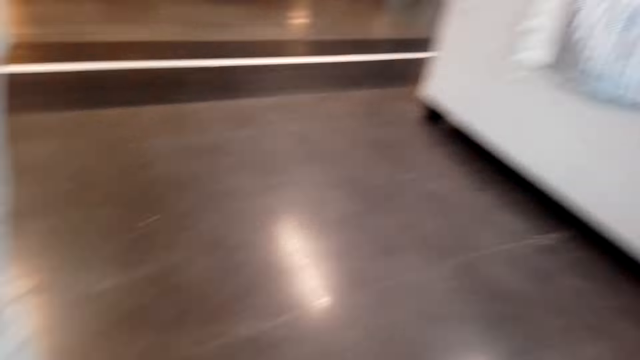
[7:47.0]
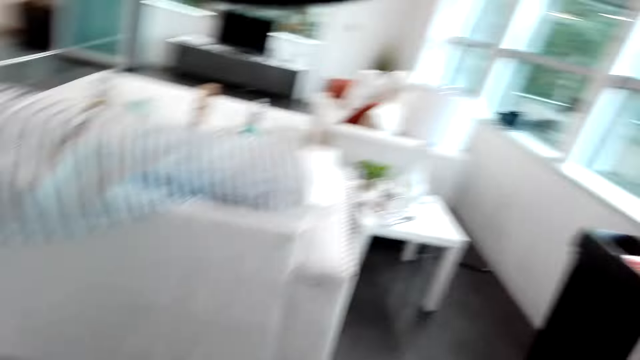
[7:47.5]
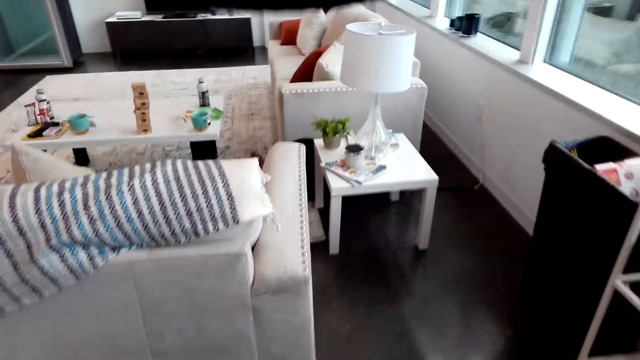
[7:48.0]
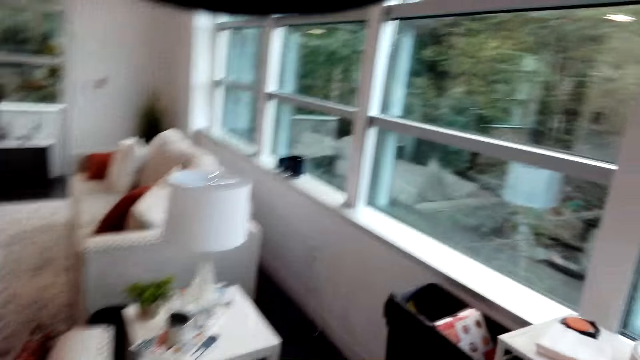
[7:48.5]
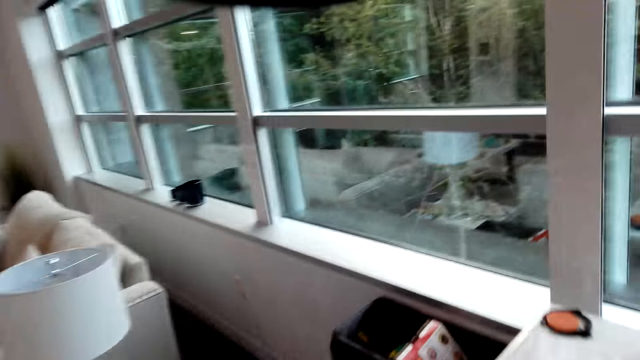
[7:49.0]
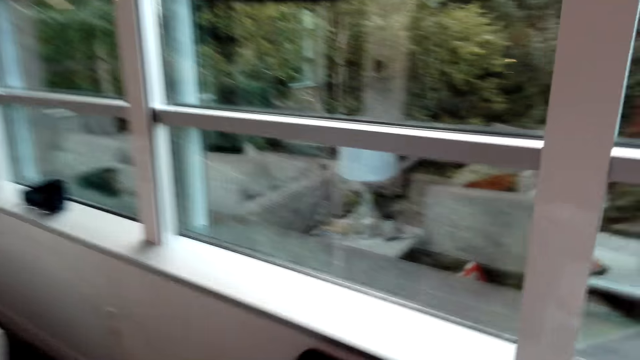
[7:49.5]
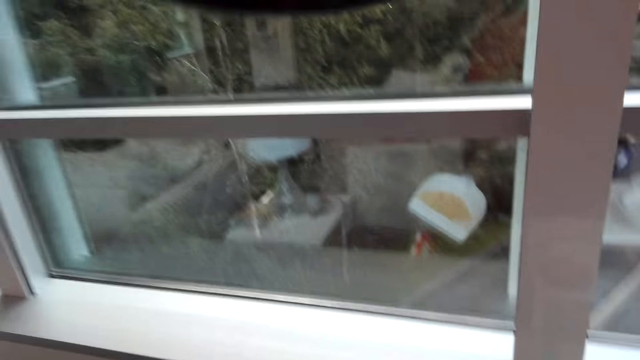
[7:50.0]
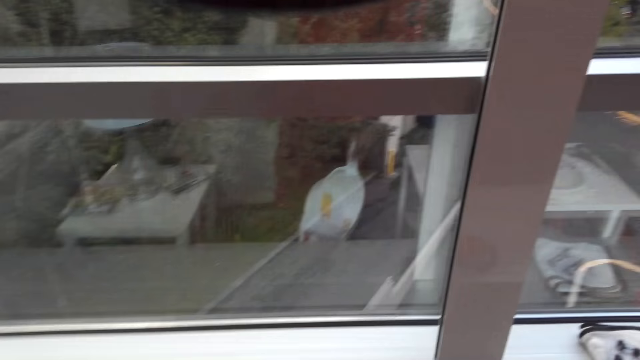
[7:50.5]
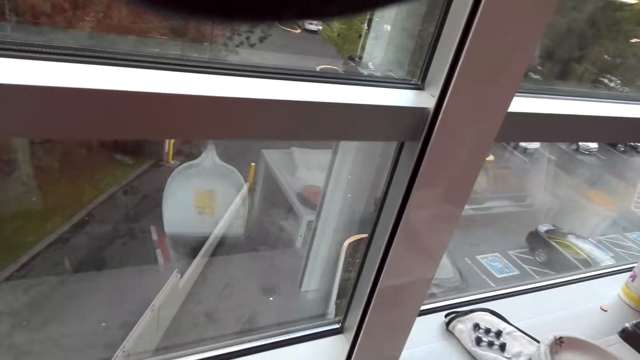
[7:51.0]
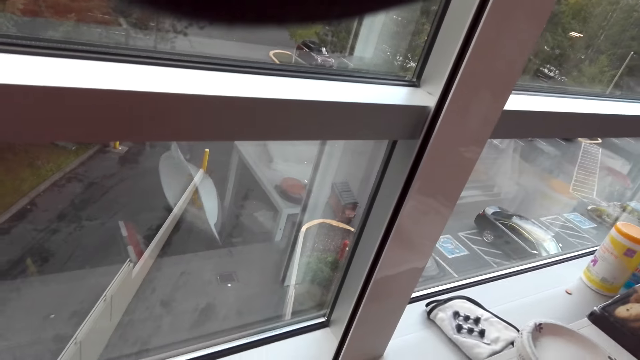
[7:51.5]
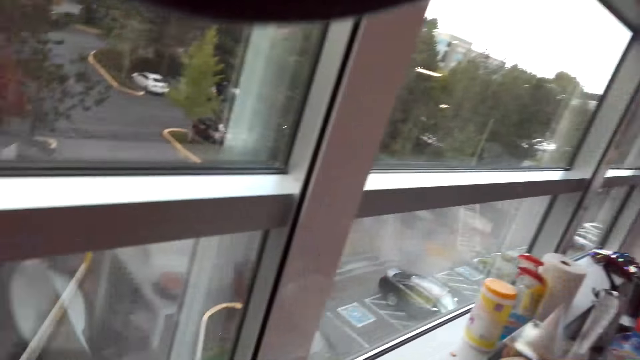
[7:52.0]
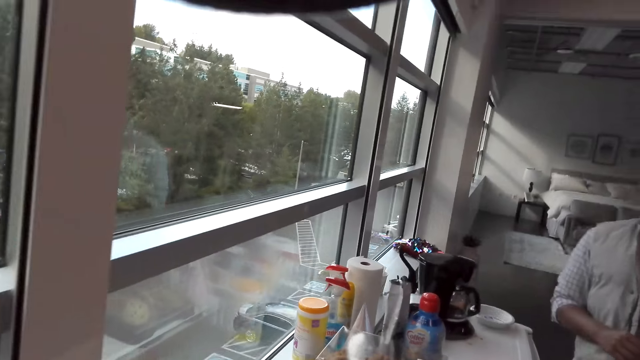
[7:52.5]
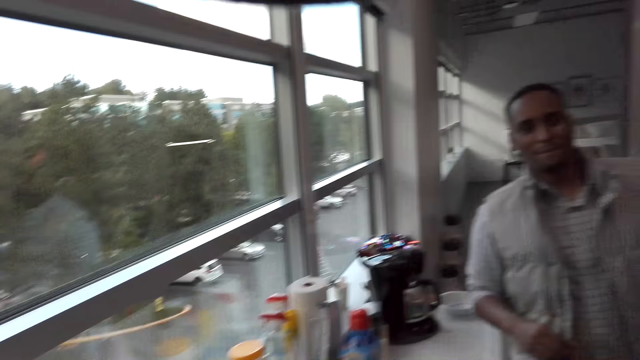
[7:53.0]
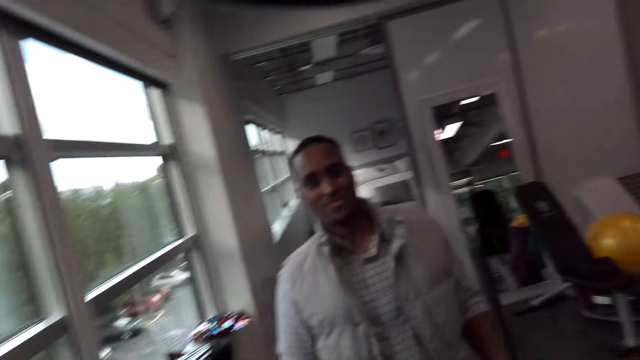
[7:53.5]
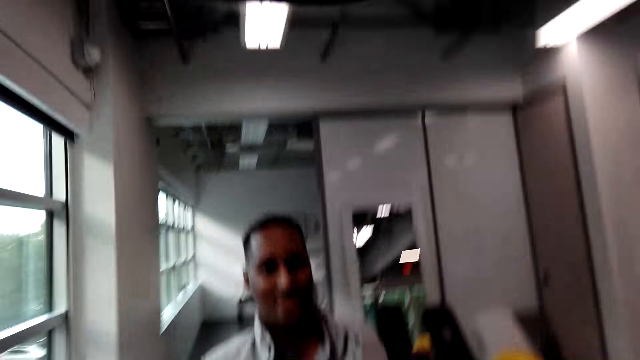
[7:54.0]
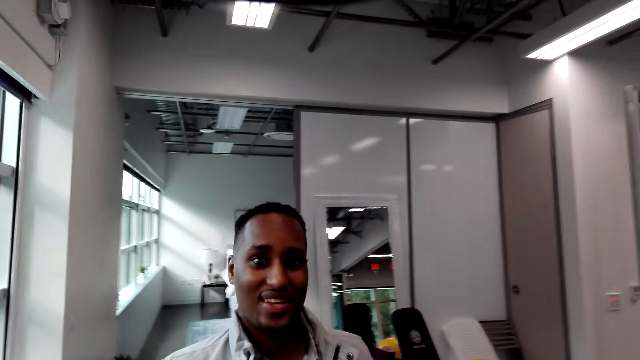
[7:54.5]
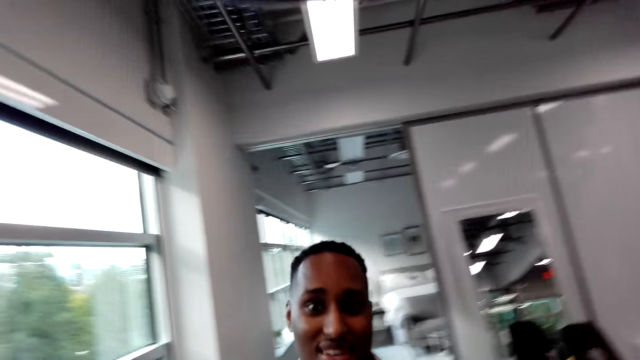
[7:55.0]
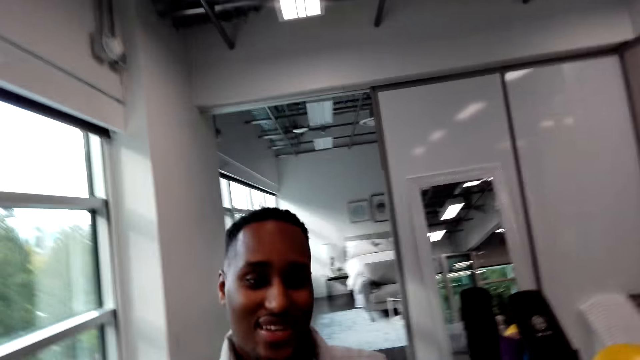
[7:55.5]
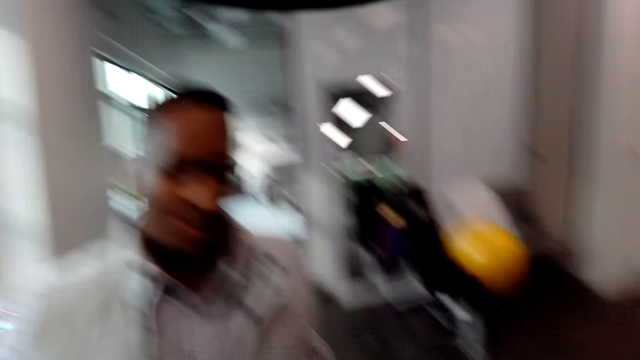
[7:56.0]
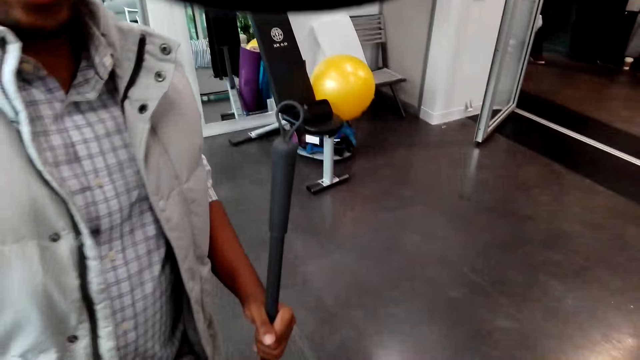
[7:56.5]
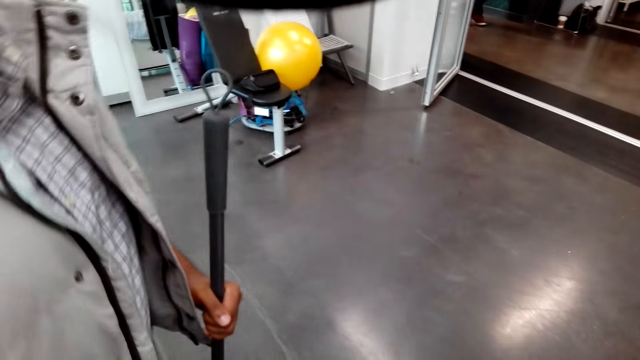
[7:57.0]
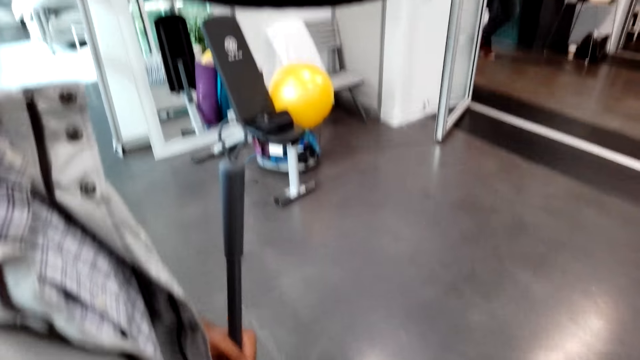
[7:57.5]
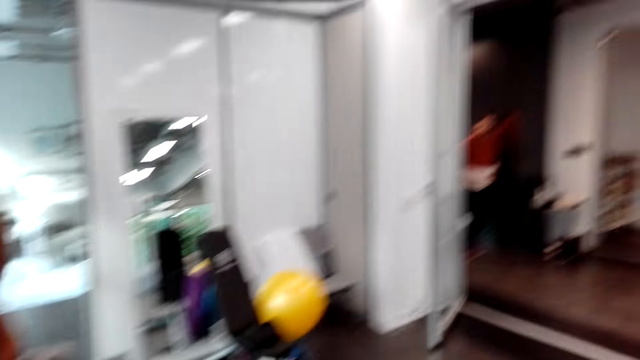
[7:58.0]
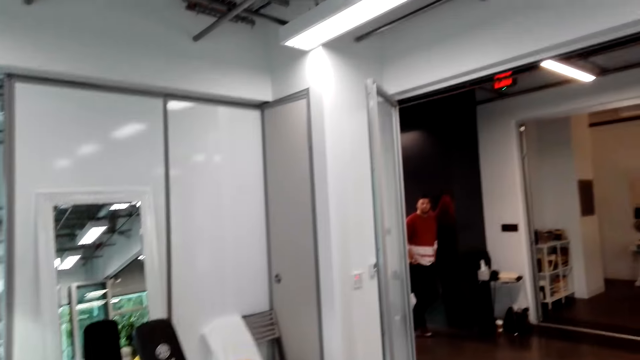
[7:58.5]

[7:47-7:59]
The camera wearer walks in the house. They pour the dirt in the dustbin. They talk with a man.

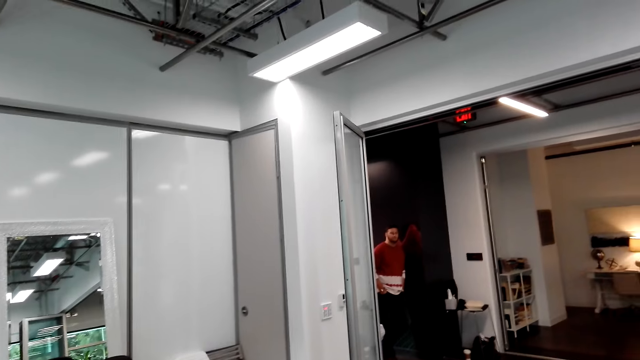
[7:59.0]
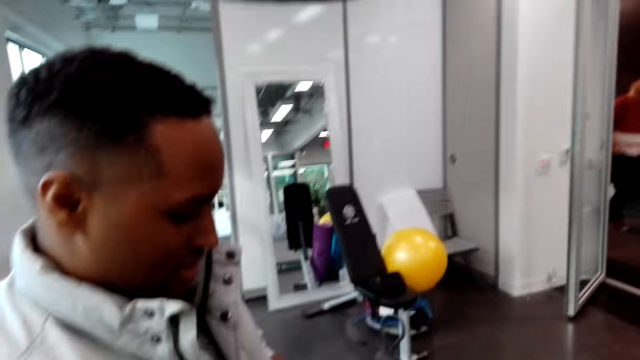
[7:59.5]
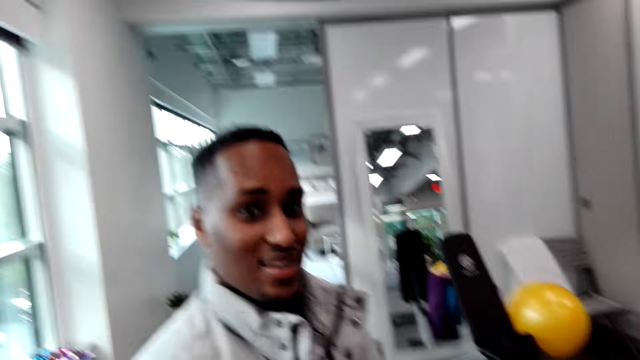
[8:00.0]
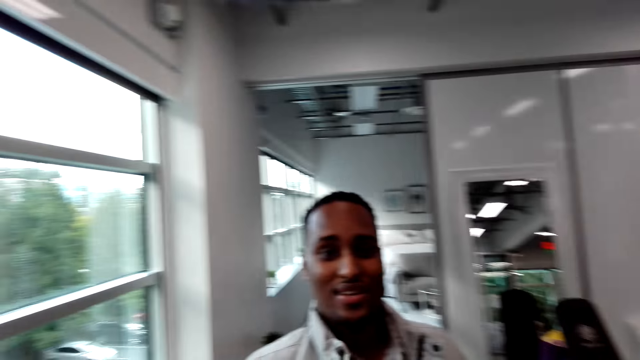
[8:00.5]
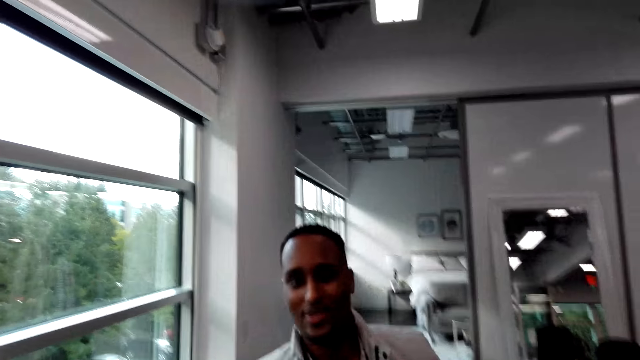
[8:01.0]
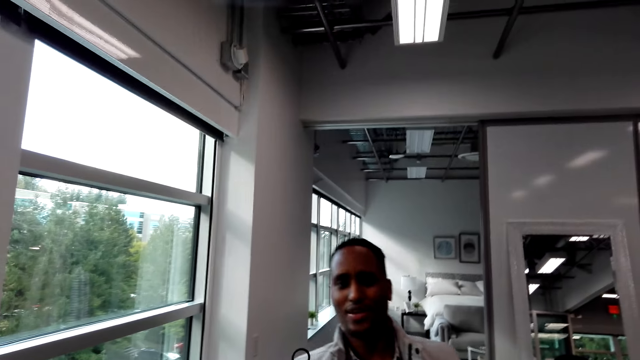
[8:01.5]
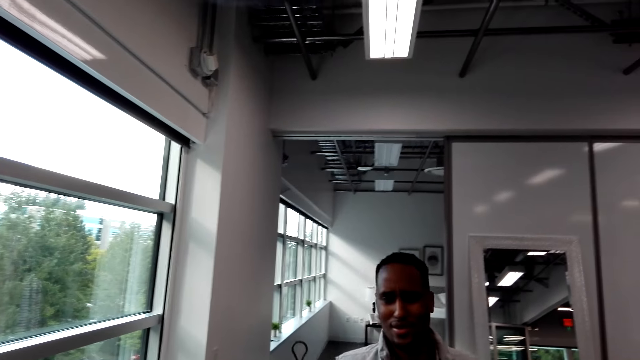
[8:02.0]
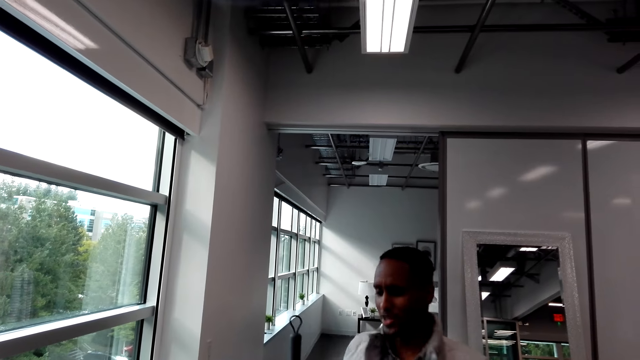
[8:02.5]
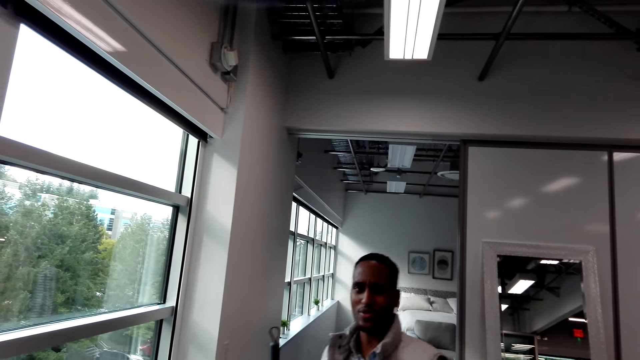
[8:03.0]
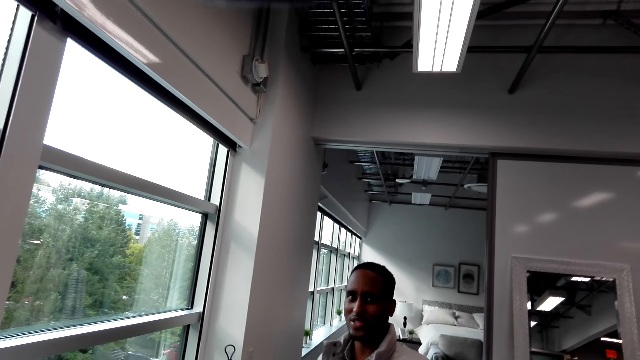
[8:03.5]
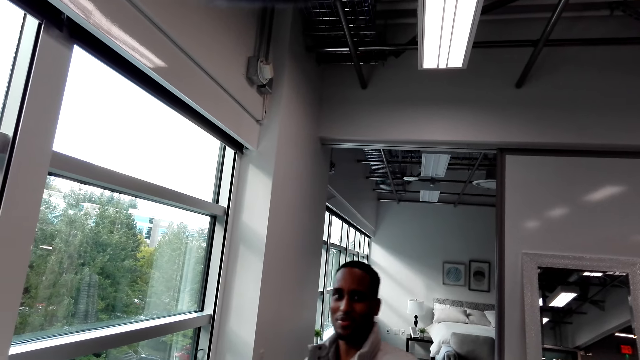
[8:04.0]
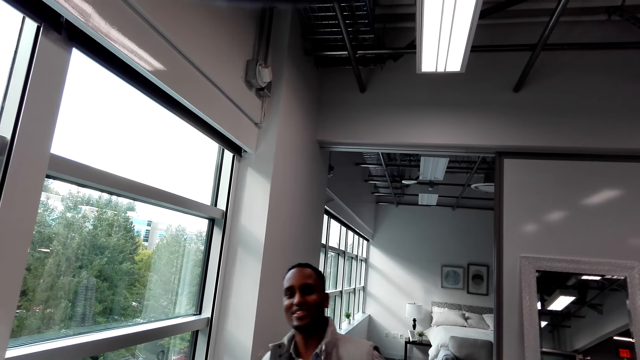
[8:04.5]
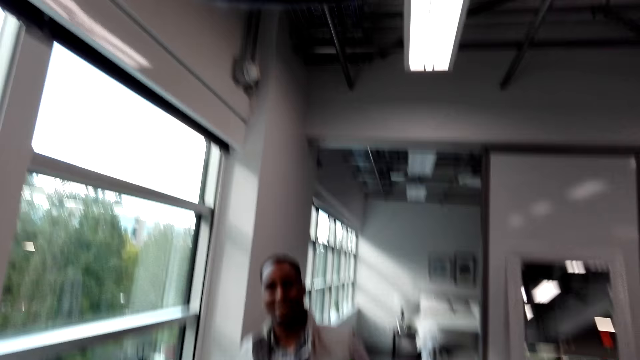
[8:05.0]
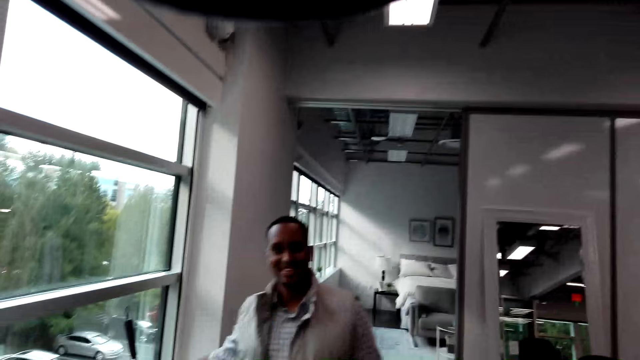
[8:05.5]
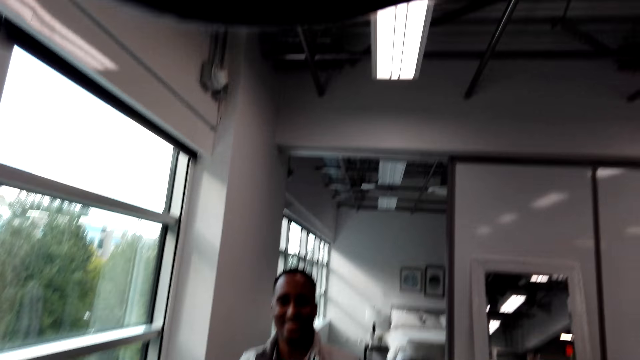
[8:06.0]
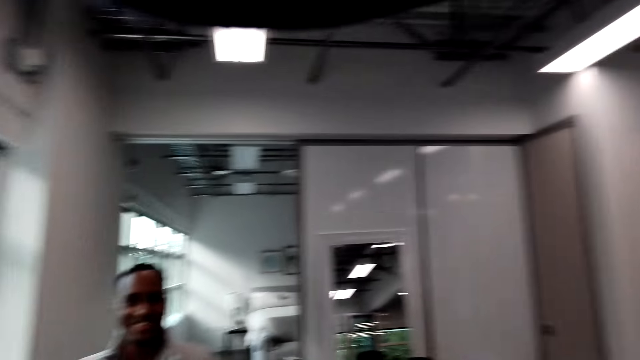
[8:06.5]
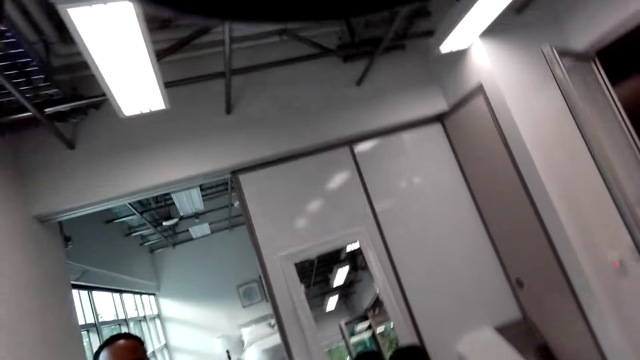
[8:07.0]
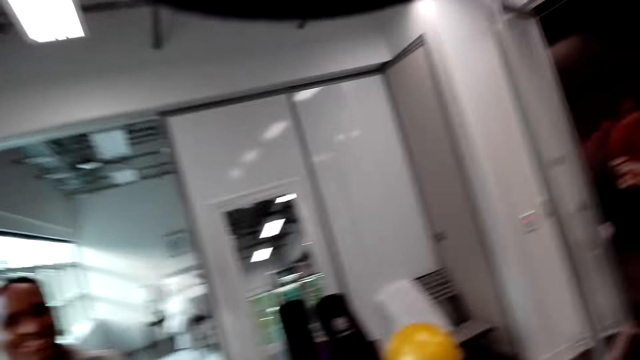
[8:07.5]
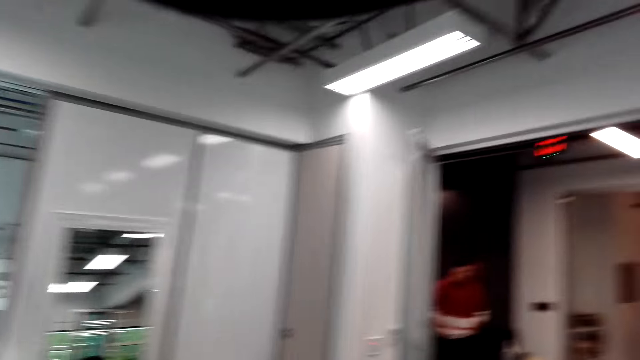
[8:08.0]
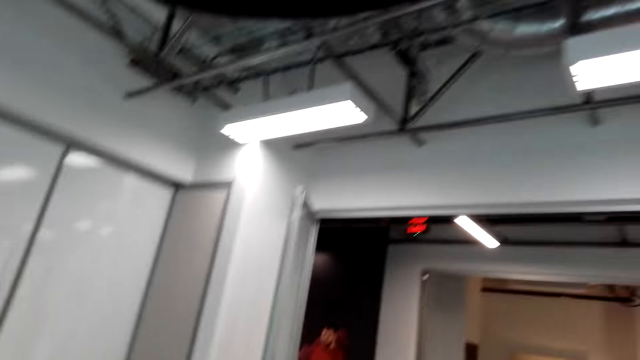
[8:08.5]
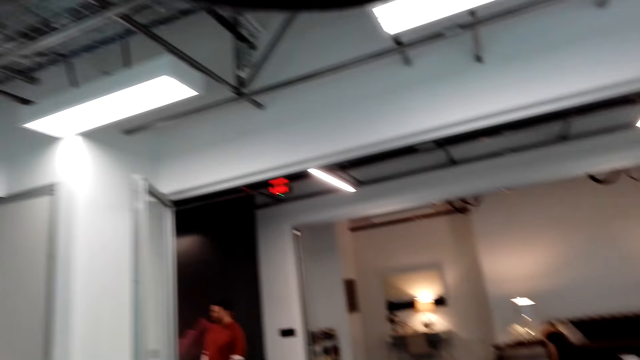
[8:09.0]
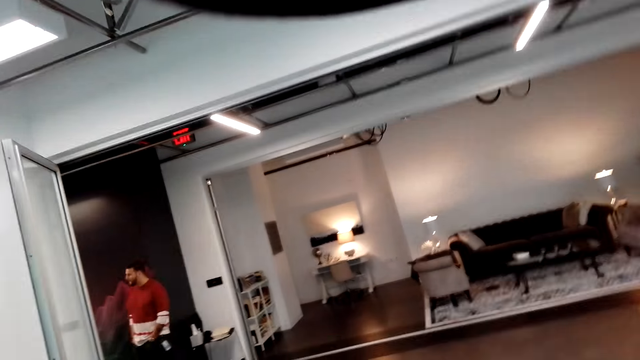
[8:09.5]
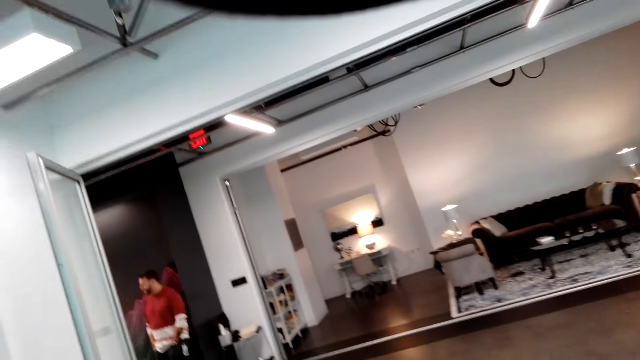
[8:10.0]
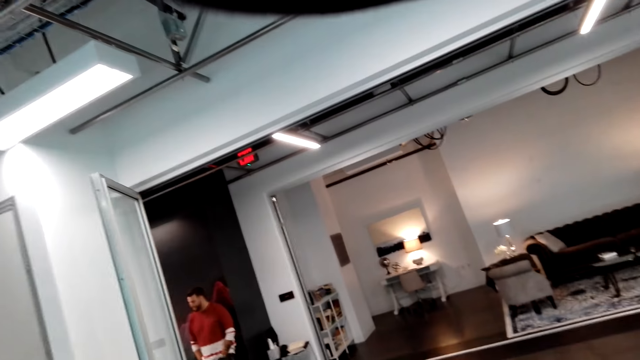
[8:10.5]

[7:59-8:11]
A man talks with the camera wearer. The man puts the broom against the wall.
